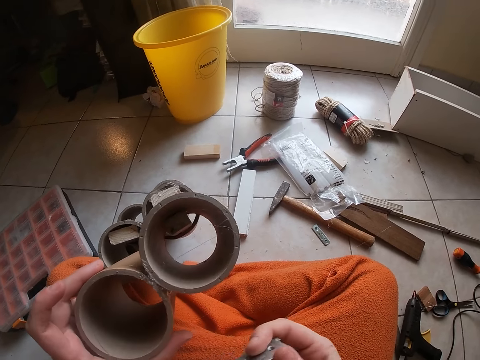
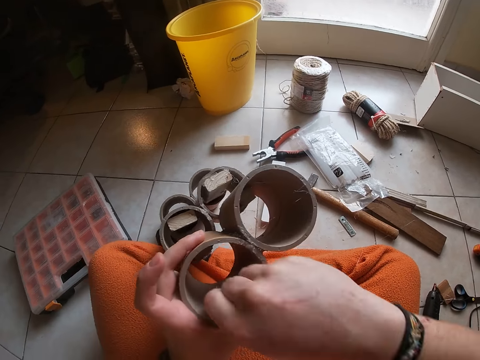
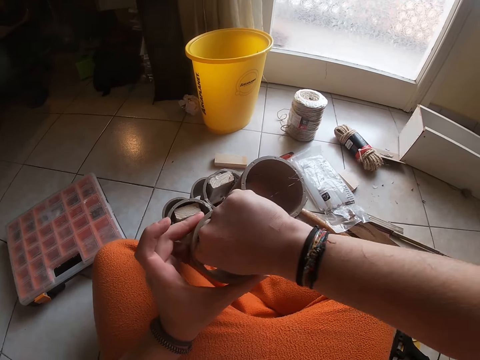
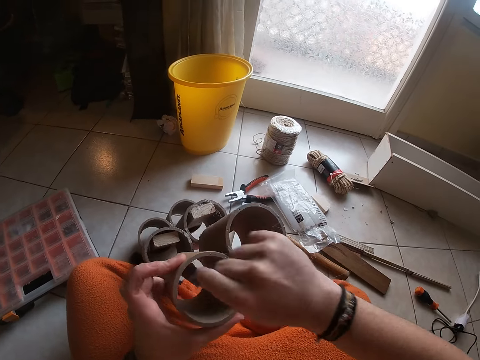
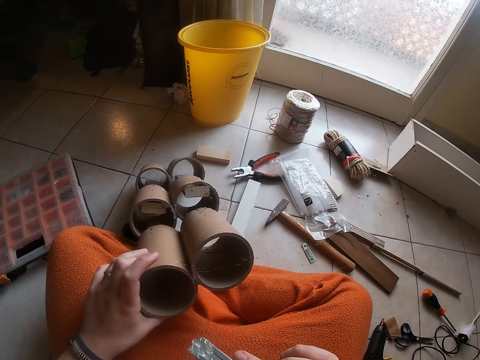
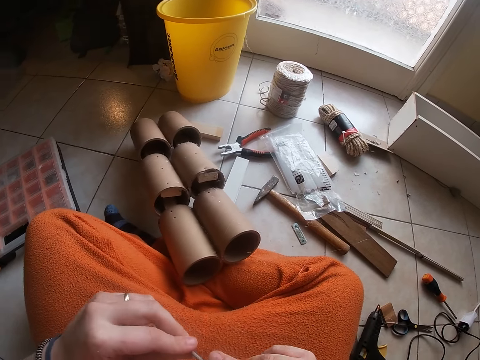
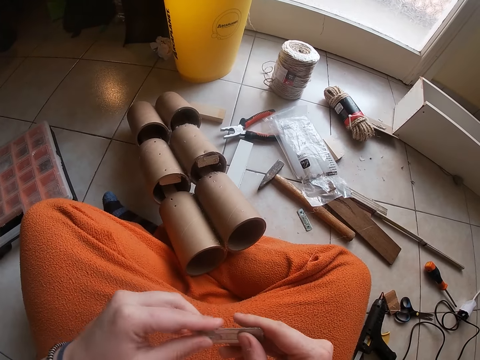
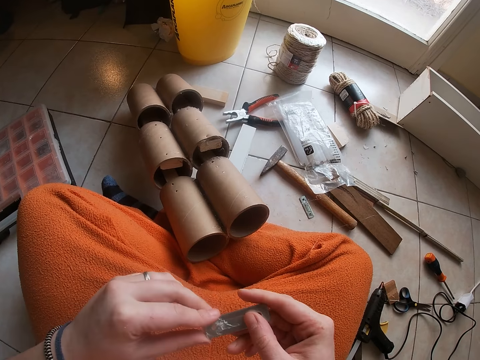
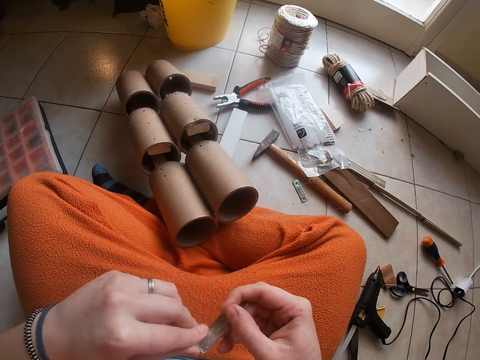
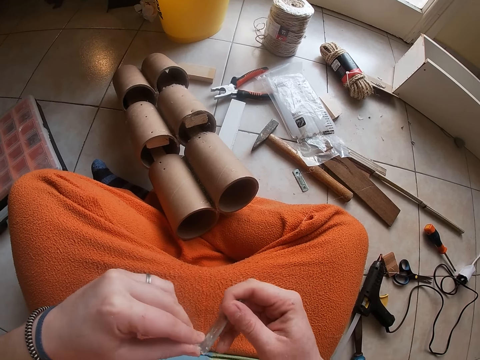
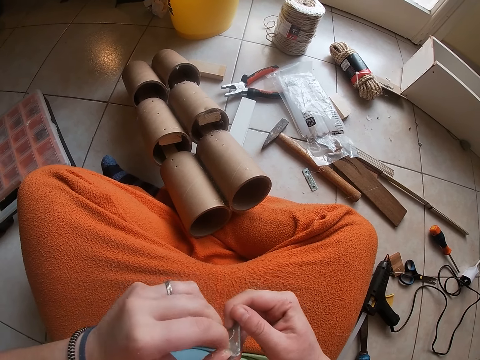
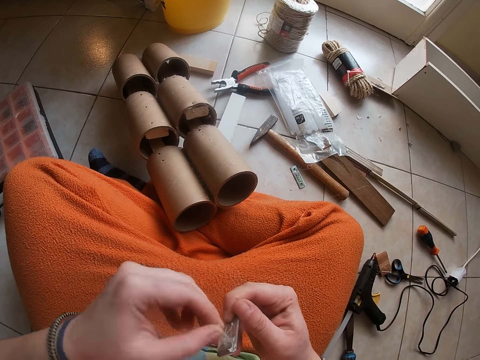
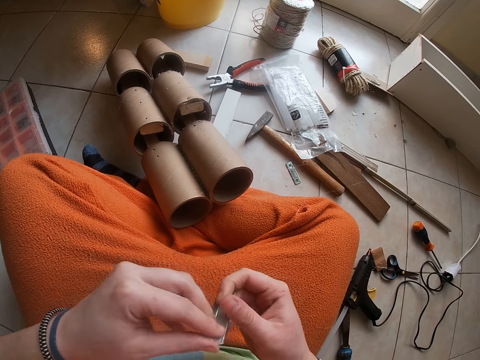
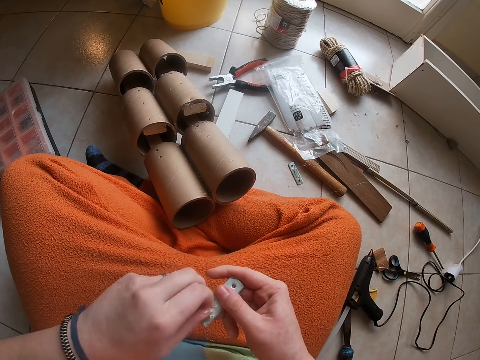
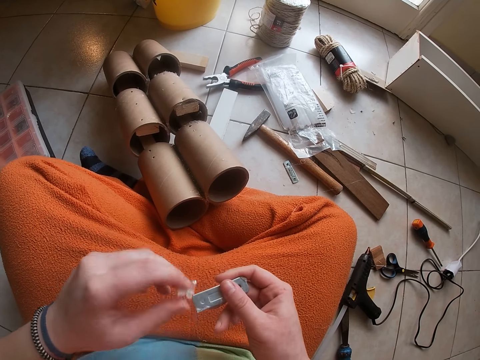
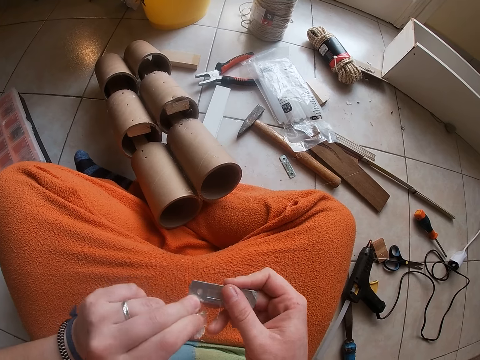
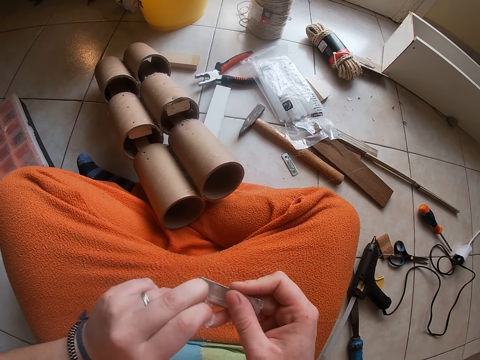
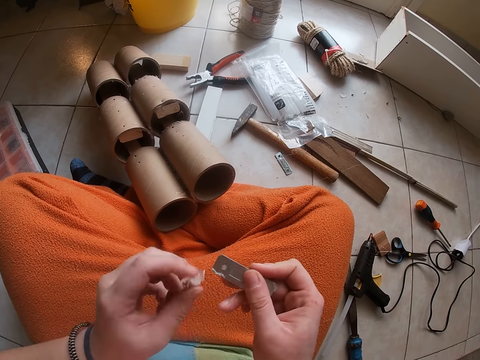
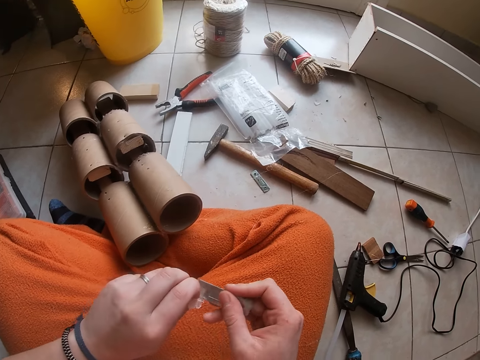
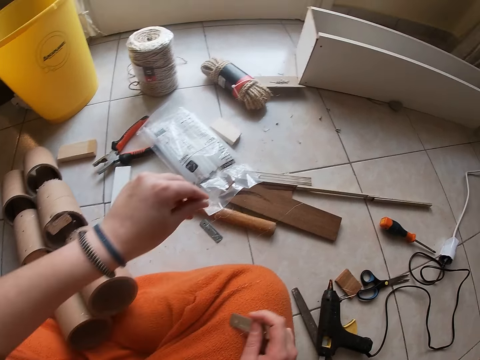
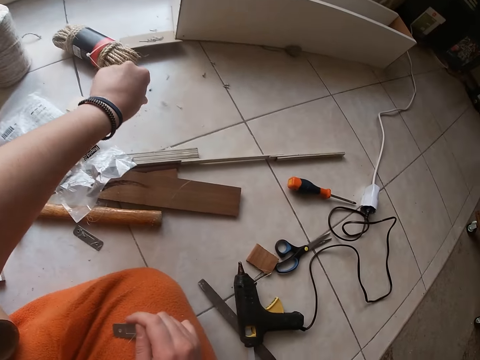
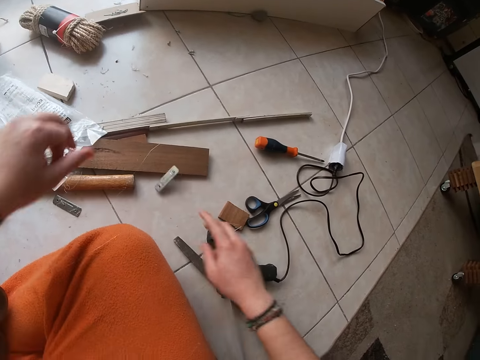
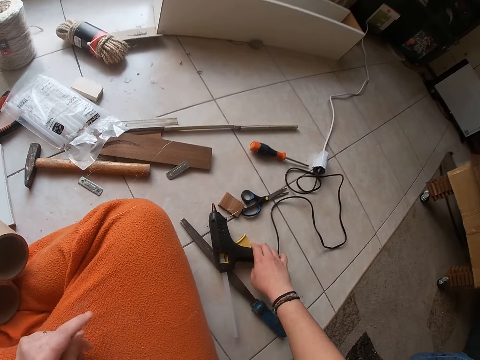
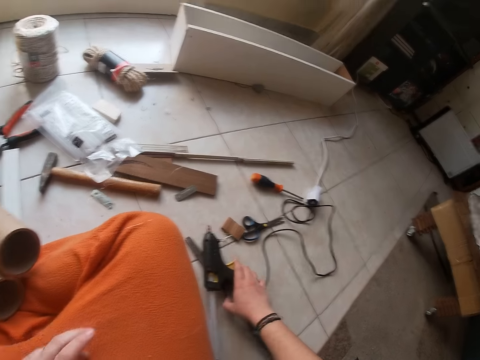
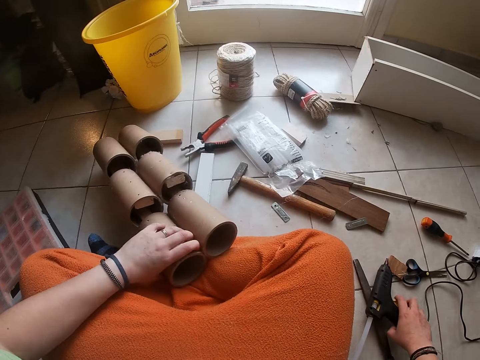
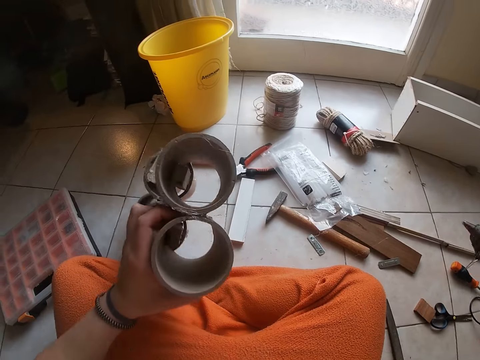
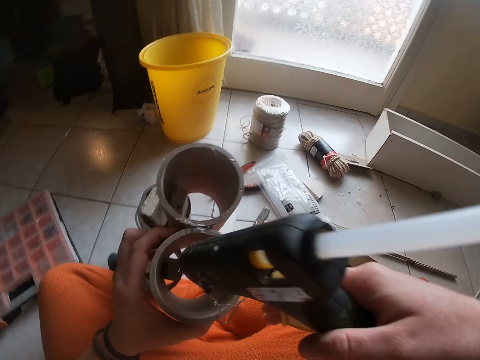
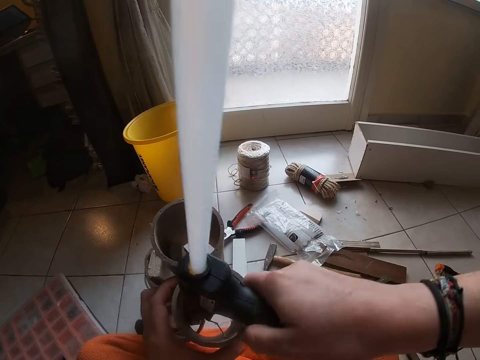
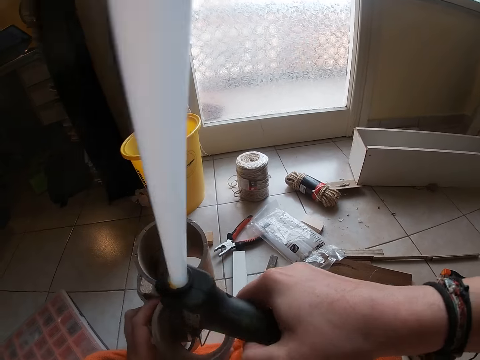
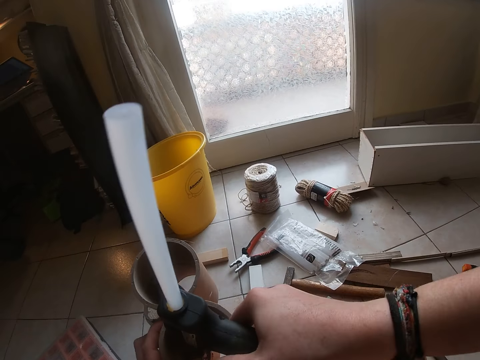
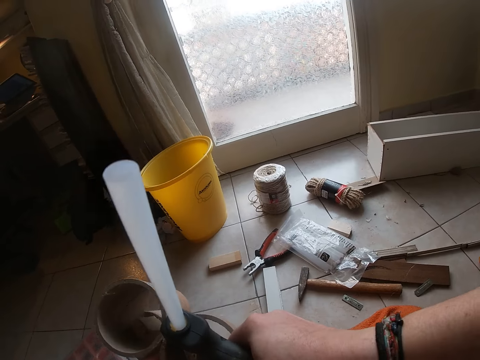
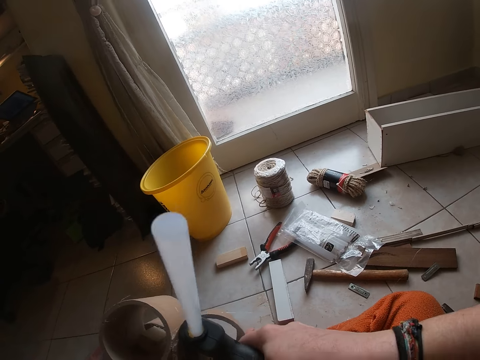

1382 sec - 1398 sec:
The camera wearer drops the cardboard craft tube on the floor with his left hand. He peels off the glue from the metal with his left hand. He drops the glue particles on the floor with his left hand. He drops the metal on the floor with his right hand. He picks the hot glue gun with his right hand. He is removing stuck glue from the metal. He picks the cardboard craft tube with his left hand. He inserts glue from the hot glue gun into the cardboard craft tube with his right hand.

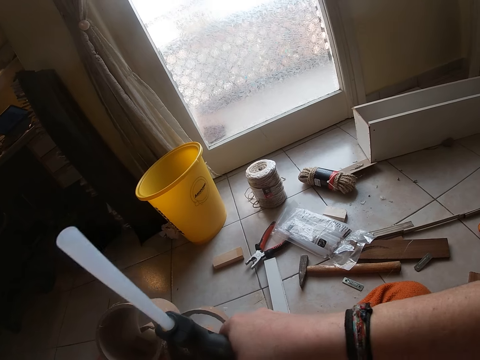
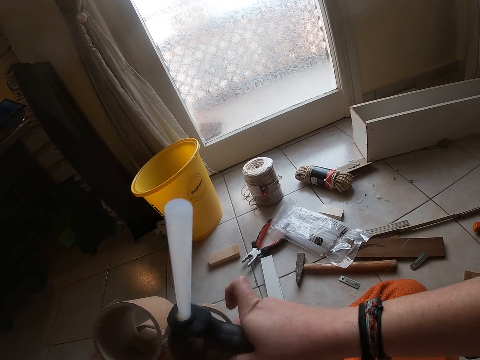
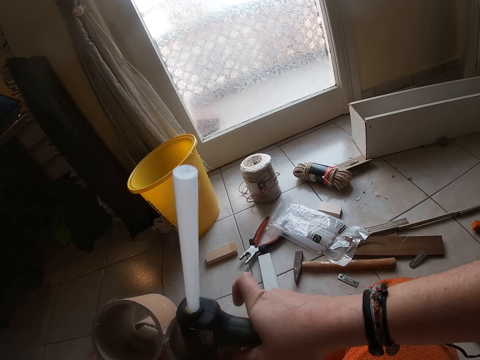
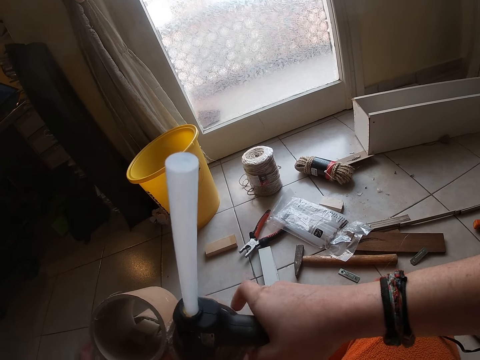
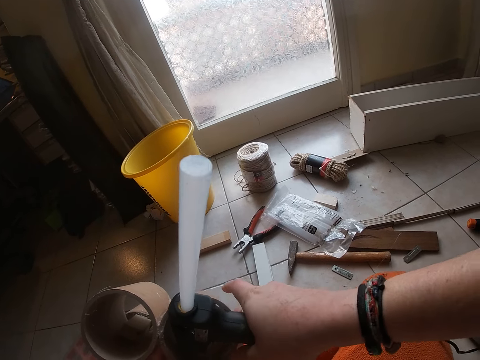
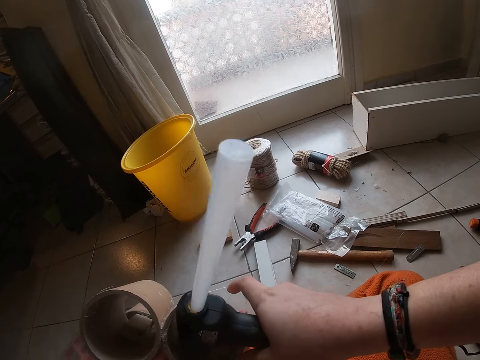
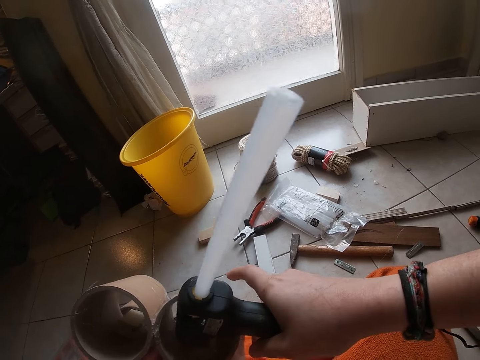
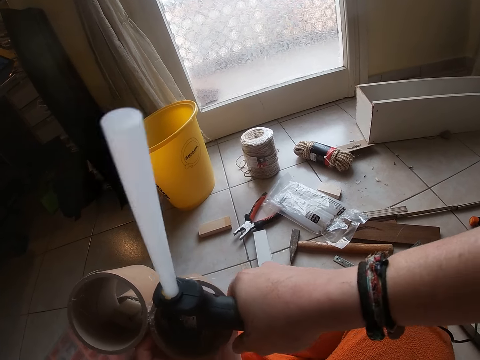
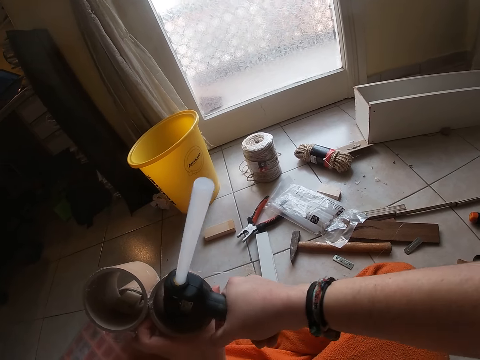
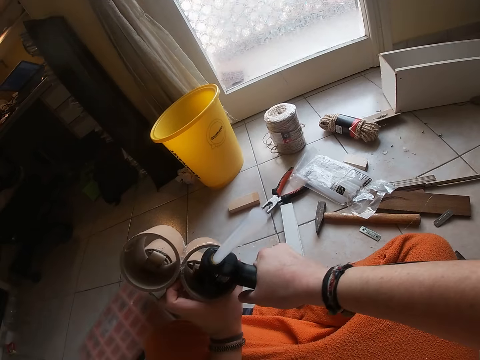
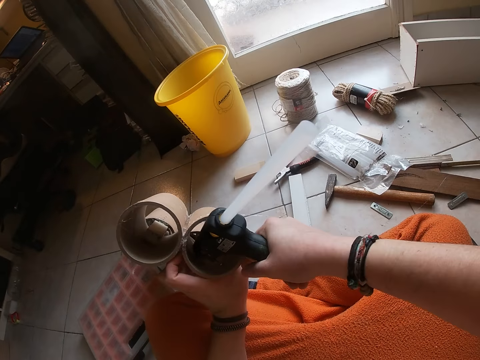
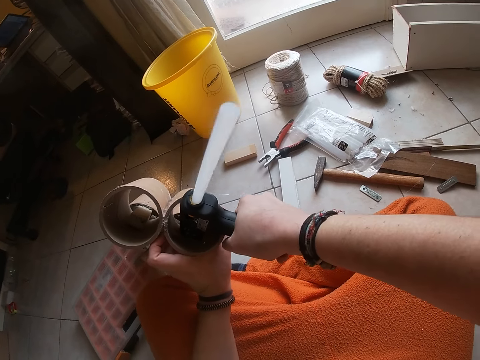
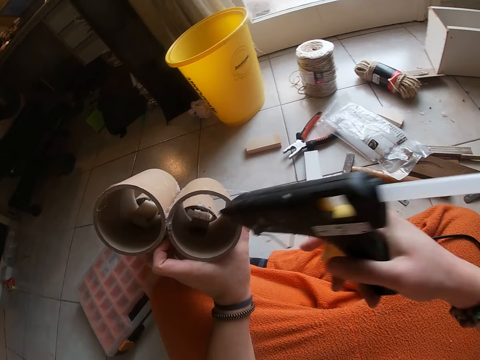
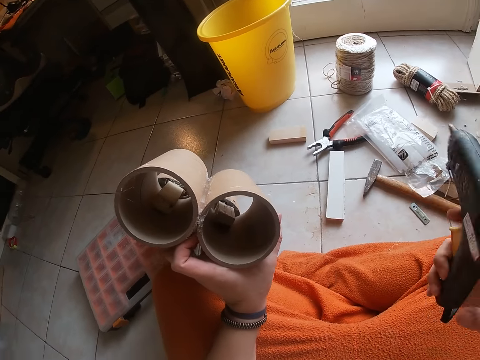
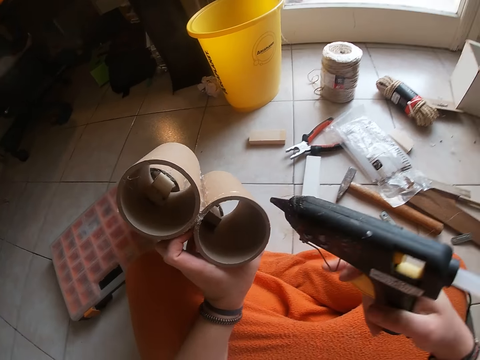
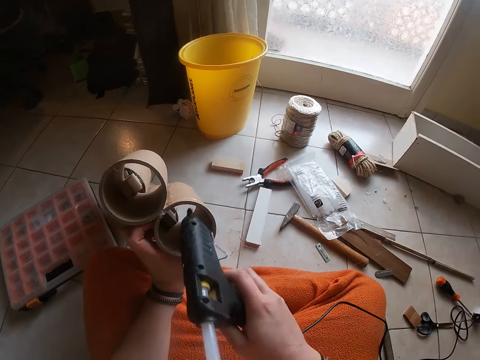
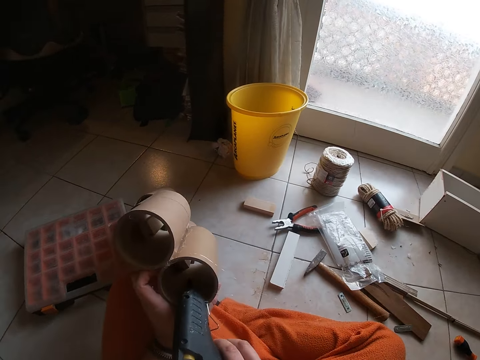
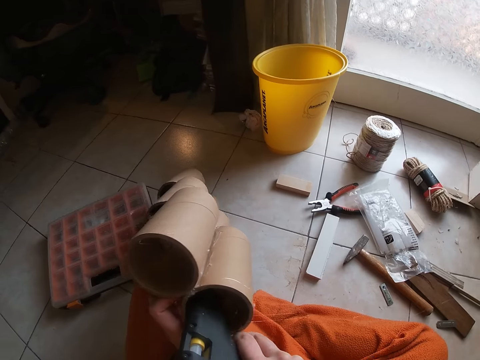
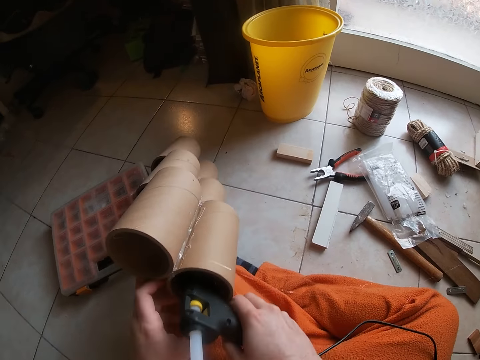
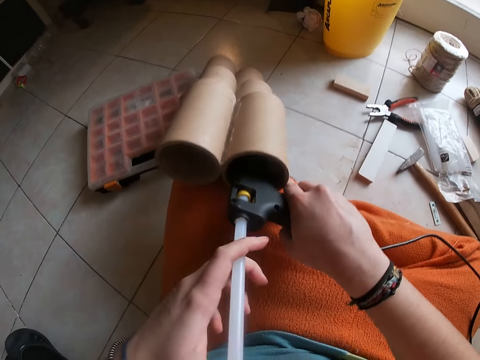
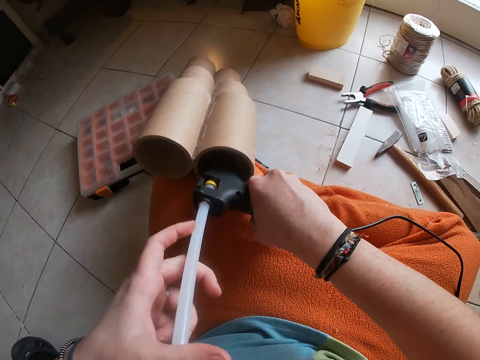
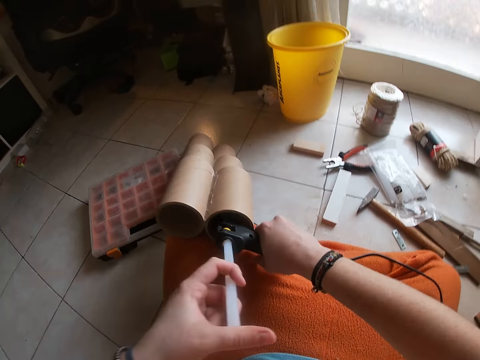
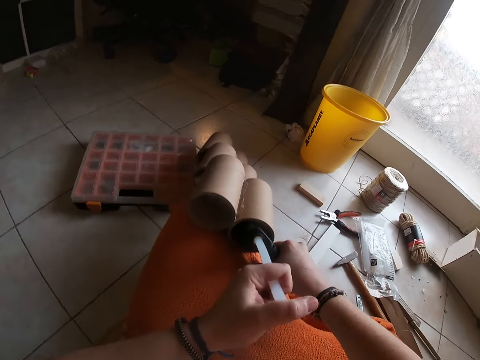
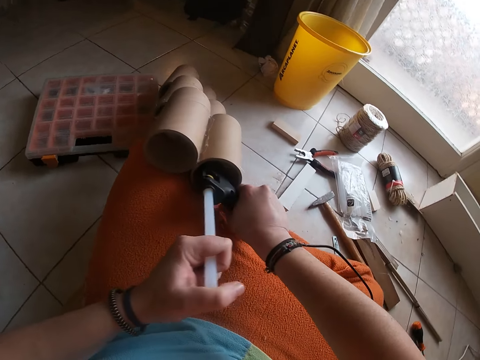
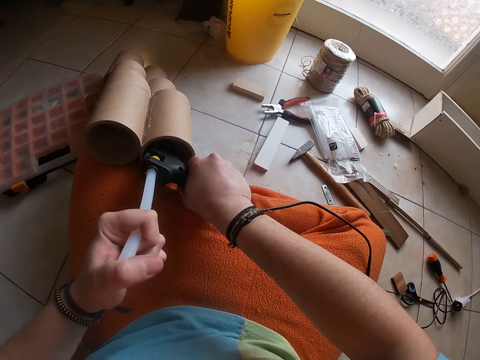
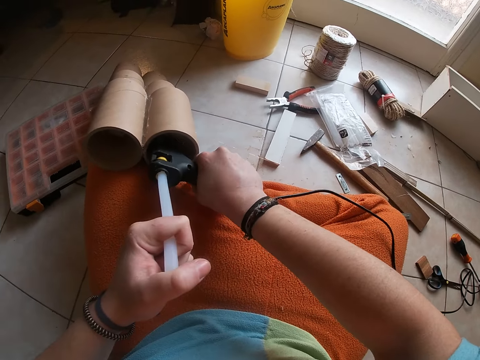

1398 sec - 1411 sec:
The camera wearer is gluing something. He holds glue in the hot glue gun with his left hand.
